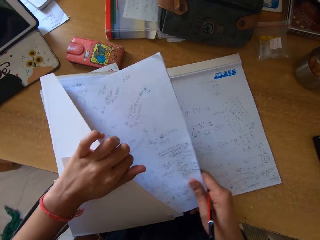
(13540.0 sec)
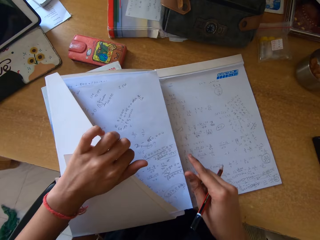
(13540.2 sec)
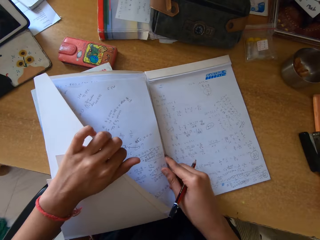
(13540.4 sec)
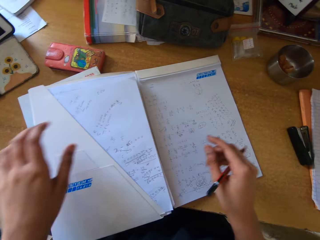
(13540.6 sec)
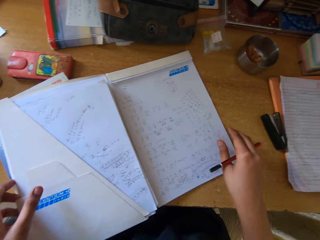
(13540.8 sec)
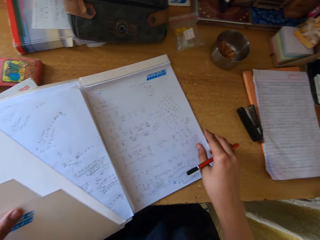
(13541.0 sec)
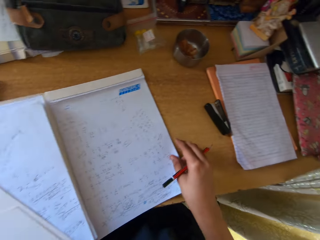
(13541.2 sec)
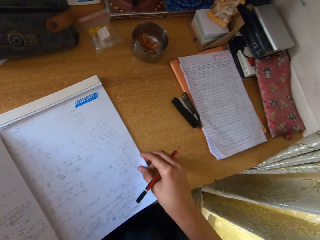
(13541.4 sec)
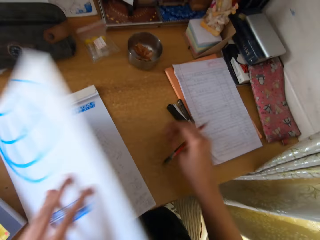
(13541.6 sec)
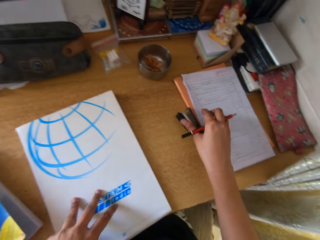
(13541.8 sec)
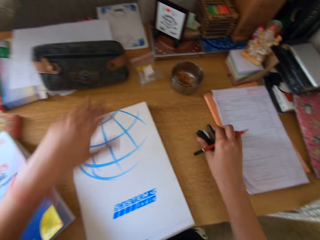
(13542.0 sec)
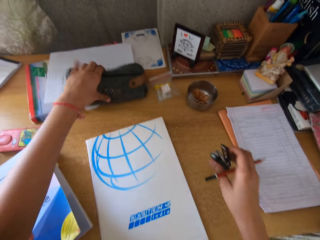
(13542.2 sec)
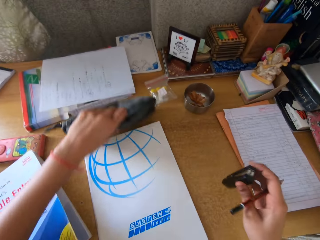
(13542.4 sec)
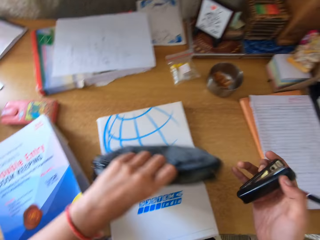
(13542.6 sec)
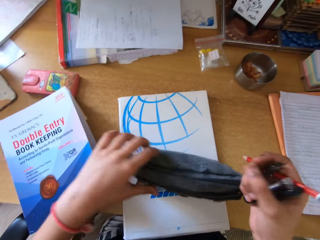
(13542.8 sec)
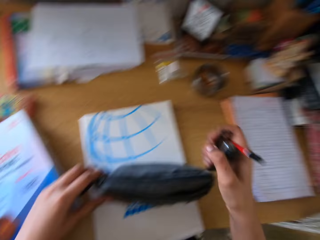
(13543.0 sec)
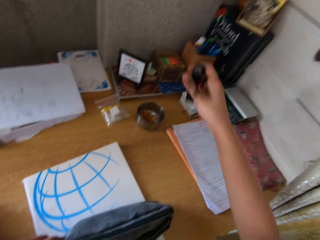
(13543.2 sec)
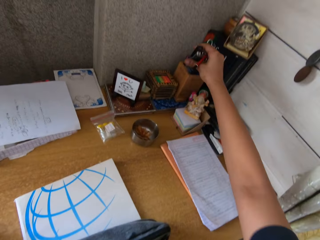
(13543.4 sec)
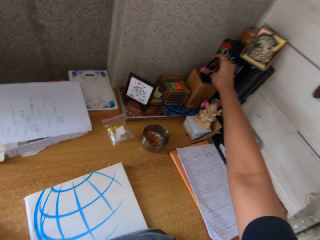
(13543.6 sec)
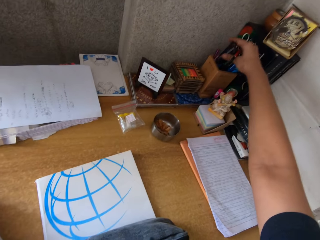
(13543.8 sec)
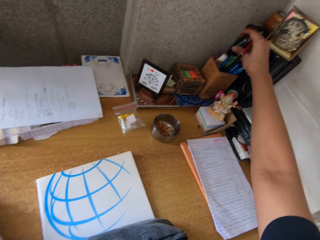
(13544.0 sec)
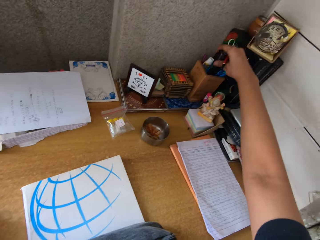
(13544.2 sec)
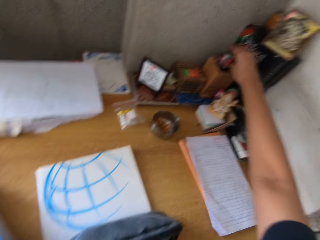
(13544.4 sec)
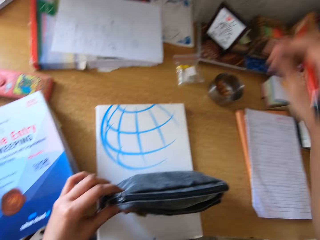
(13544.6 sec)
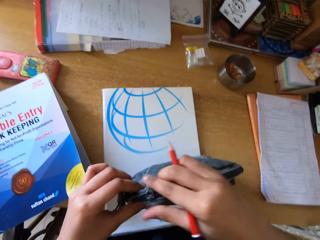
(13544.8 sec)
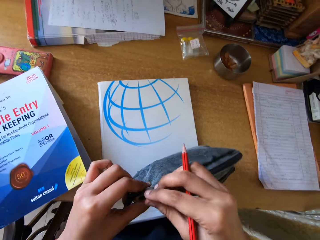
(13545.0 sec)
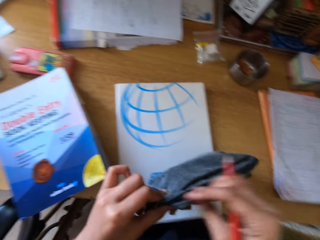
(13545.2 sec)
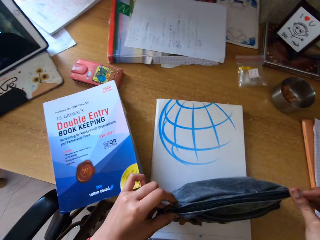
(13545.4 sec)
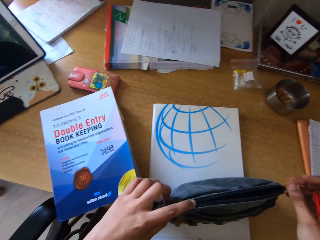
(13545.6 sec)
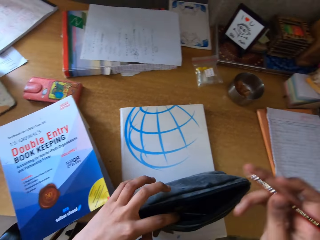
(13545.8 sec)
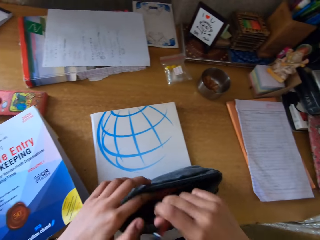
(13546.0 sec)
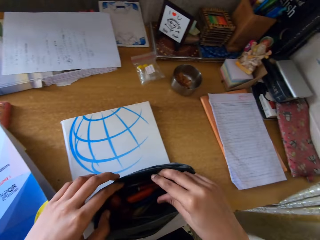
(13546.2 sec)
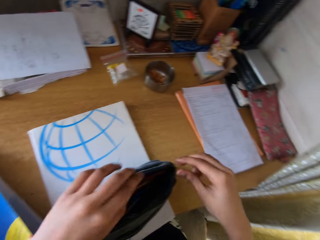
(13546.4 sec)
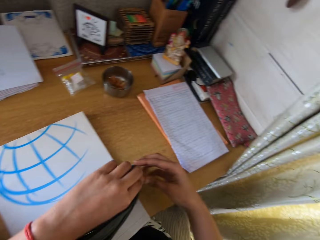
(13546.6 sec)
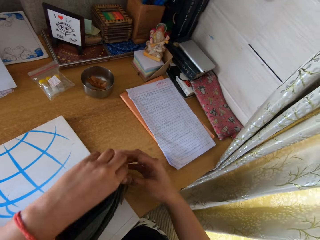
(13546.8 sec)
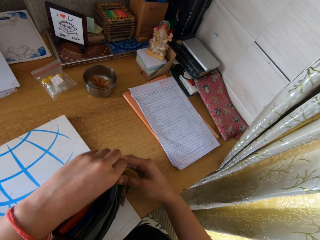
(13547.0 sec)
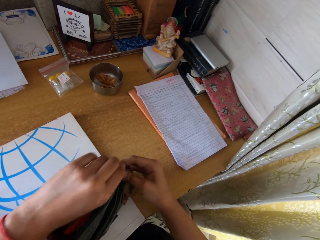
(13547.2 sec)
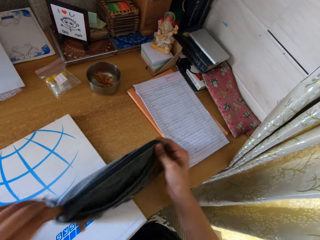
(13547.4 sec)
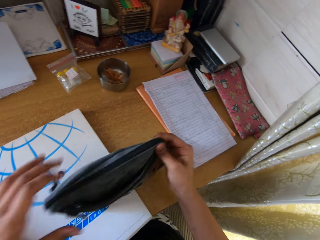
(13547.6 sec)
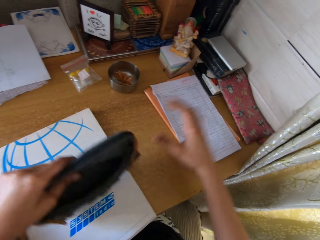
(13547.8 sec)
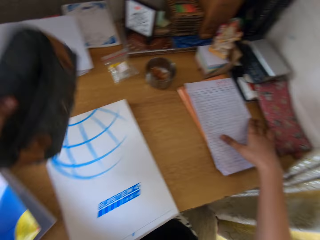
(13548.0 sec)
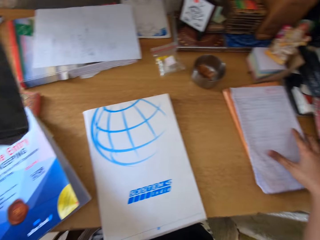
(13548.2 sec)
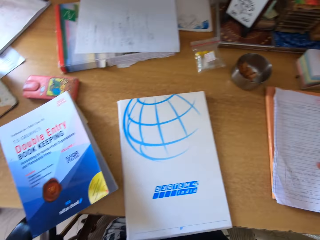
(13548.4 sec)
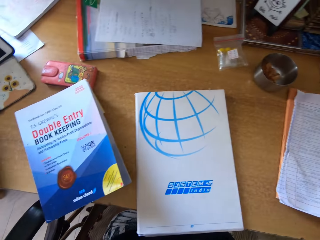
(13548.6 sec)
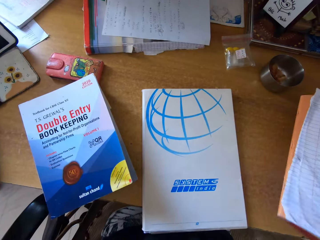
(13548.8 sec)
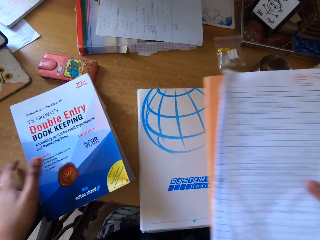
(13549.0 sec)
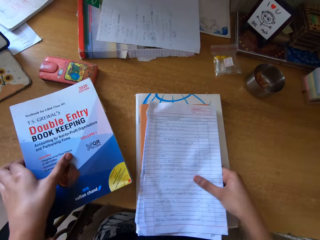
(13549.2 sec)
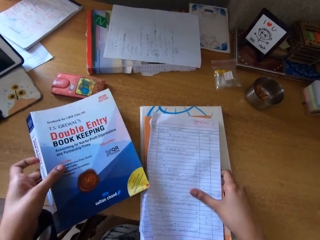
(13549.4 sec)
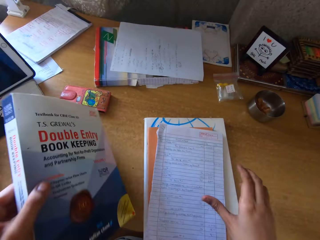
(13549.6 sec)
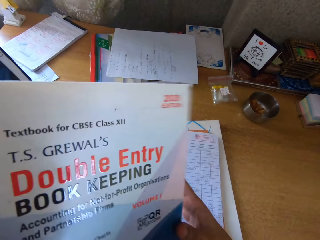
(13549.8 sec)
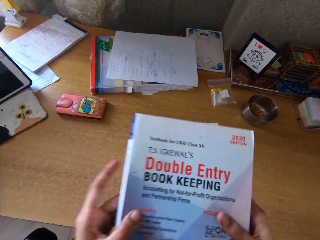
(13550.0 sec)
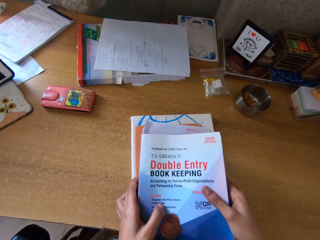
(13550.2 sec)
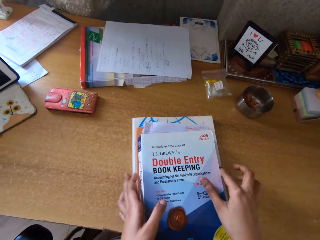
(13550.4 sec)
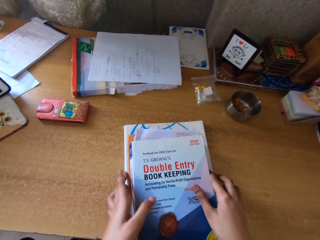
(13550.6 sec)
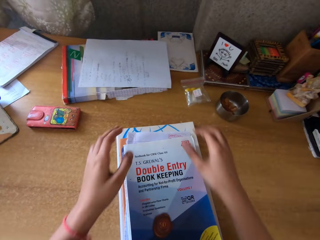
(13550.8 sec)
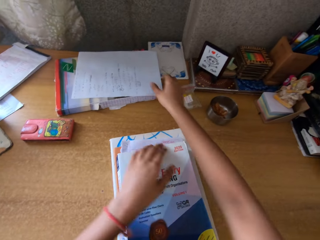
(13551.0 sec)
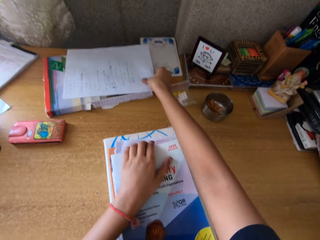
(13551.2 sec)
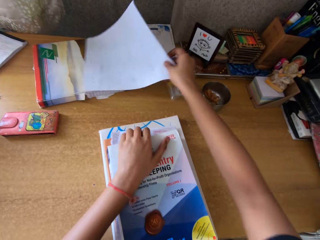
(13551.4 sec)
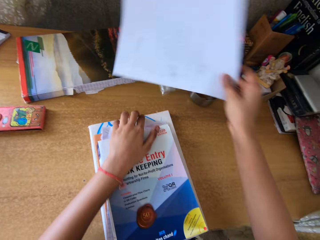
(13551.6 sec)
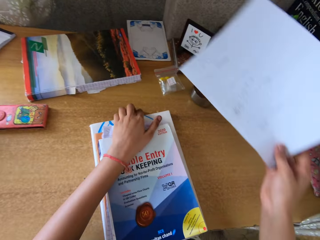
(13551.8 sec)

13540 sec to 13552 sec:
The camera wearer places the papers in the document wallet with the right hand. They close the document wallet with the left hand. They pick a stapler, pick a pencil bag on the table with the left hand and hold the stapler with the right hand. They place the stapler in the box with the right hand. They unzip the pencil bag with the right hand, drop the pencil in the bag with the right hand and zip up the pencil bag with the left hand. They place the pencil bag in the left hand with the right hand. They place the pencil bag on the table with the left hand. They pick a bunch of papers from the table. They place the bunch of papers on the table. They pick a book on the table with both hands. They place the book on others with both hands.

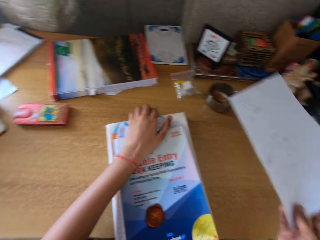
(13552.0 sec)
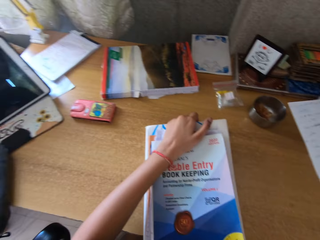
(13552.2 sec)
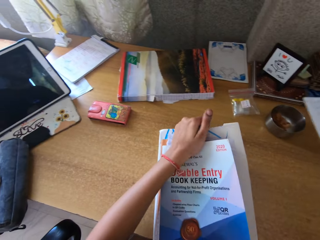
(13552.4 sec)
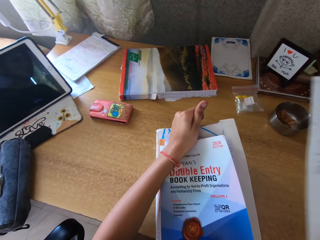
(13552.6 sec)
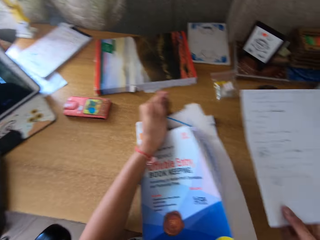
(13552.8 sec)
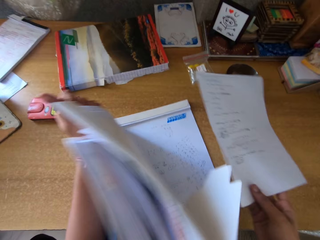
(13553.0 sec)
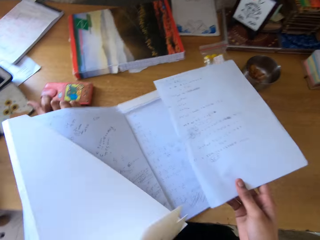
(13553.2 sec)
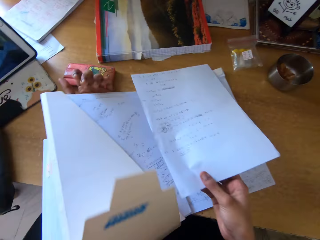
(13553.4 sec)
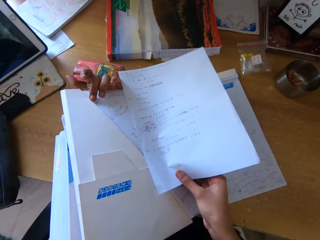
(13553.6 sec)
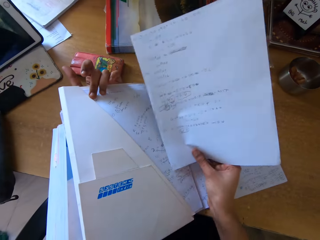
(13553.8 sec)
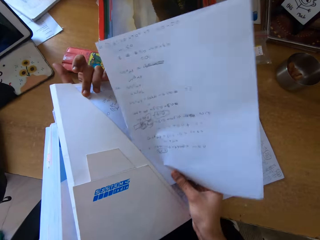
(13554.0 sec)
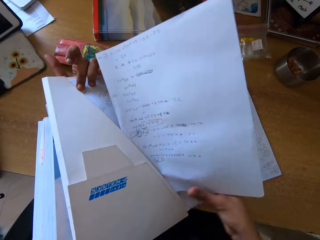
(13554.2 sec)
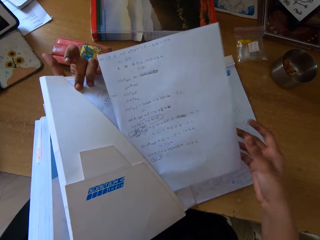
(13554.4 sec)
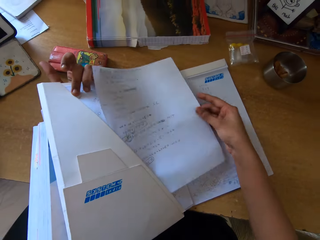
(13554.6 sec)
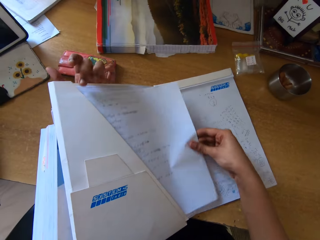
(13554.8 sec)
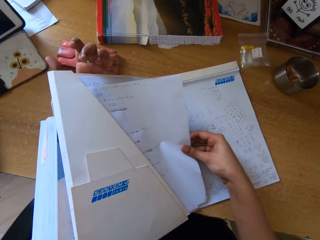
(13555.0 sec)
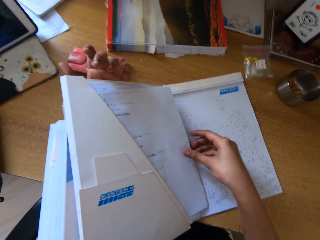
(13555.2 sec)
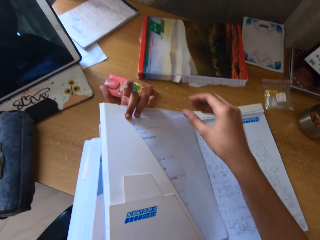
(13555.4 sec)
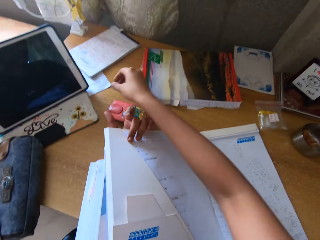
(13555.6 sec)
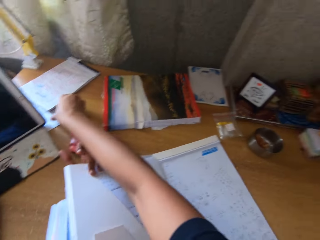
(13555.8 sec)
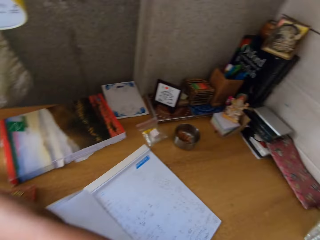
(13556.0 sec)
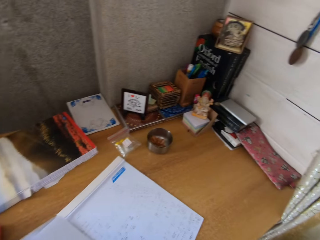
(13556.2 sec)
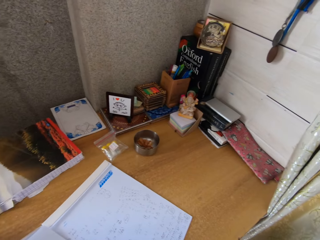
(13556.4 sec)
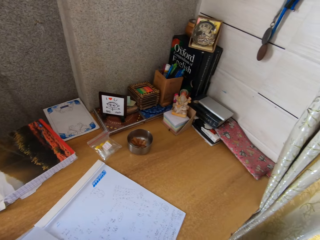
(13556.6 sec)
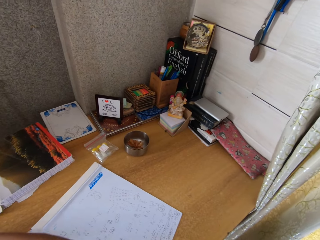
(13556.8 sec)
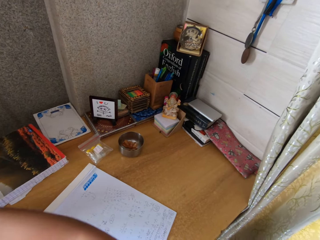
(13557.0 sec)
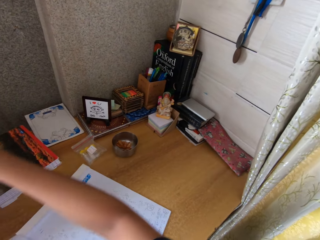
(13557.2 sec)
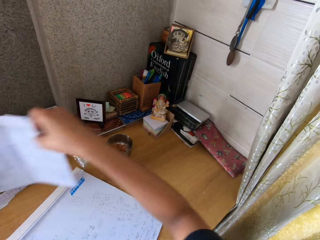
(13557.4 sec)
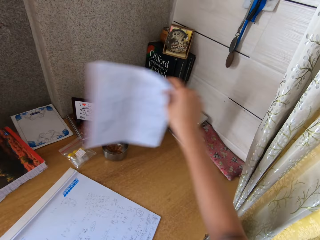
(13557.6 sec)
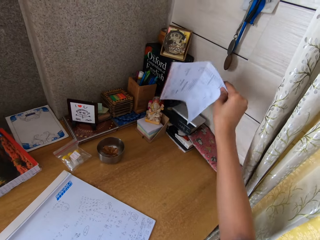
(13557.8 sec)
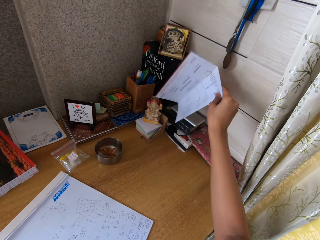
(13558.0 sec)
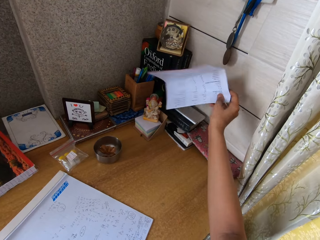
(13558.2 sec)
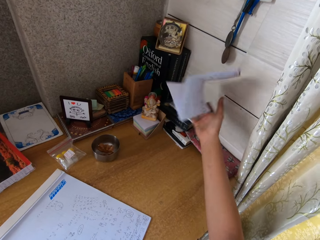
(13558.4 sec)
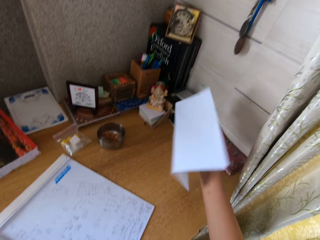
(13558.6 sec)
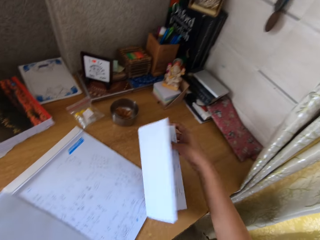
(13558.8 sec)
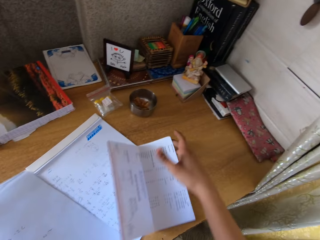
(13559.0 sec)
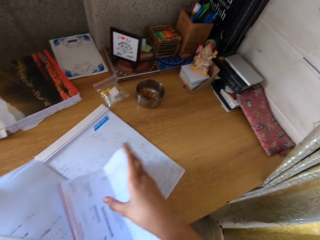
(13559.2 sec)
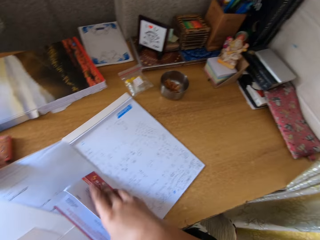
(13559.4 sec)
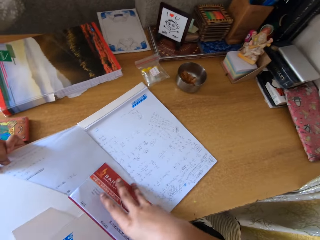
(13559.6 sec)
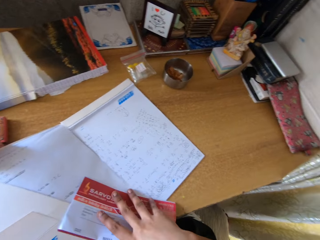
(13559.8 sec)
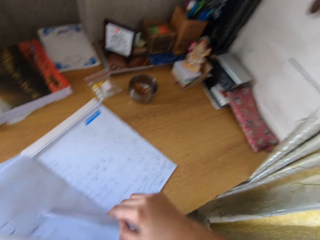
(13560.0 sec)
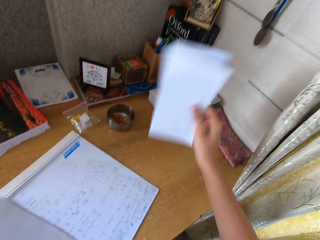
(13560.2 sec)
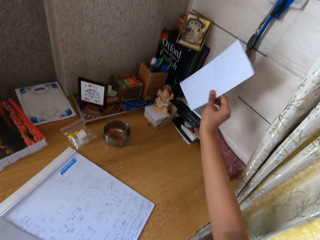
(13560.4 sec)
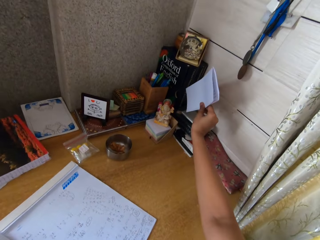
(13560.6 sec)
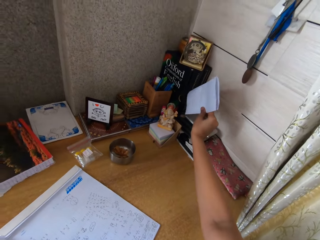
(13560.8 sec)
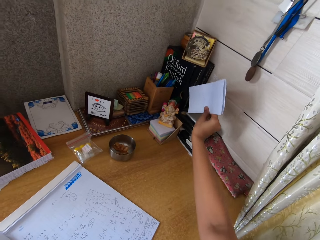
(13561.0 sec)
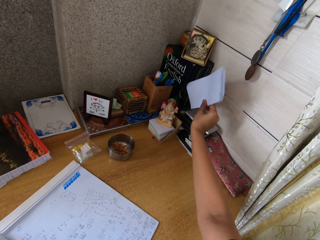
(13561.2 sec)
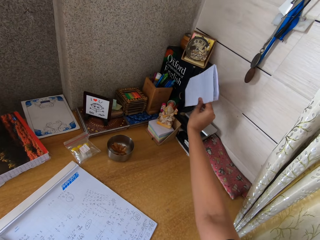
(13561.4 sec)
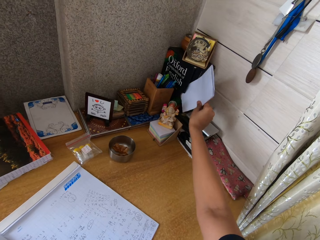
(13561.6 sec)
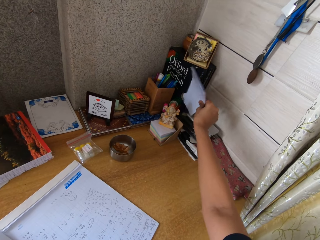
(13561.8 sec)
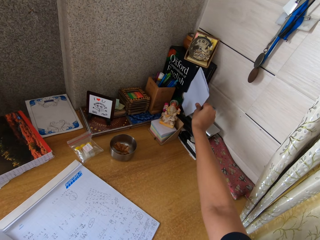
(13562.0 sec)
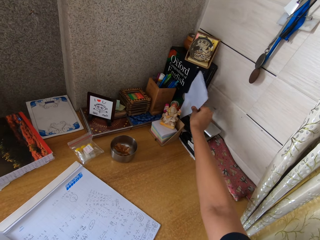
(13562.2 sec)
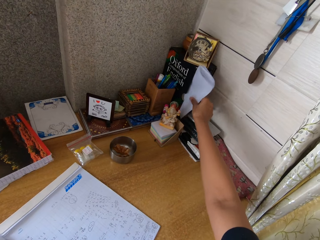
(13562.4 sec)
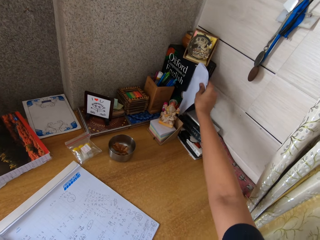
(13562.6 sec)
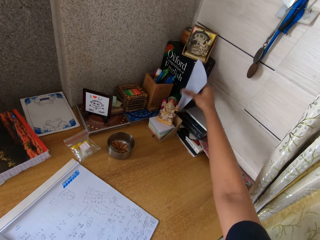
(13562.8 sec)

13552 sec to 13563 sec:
The camera wearer picks a piece of paper on the table with her right hand. She opens the document wallet with the right hand. She places the paper in the document wallet with the right hand. She looks around. She picks a document on the table with the right hand. She folds the document on the book with the right hand. She inserts a piece of paper inside a bookmark.
